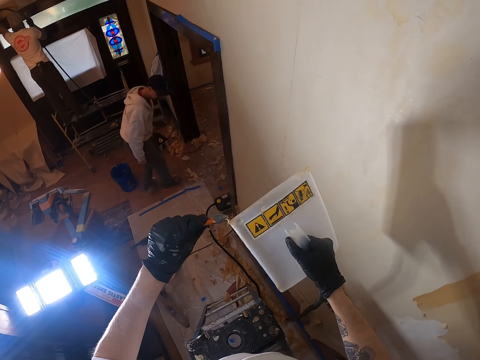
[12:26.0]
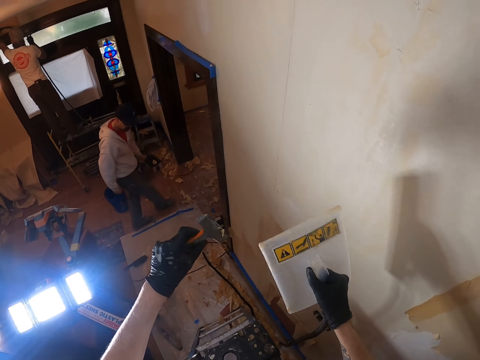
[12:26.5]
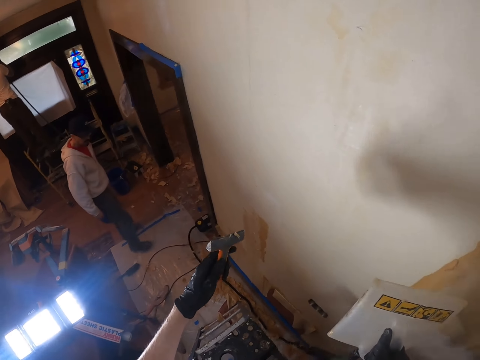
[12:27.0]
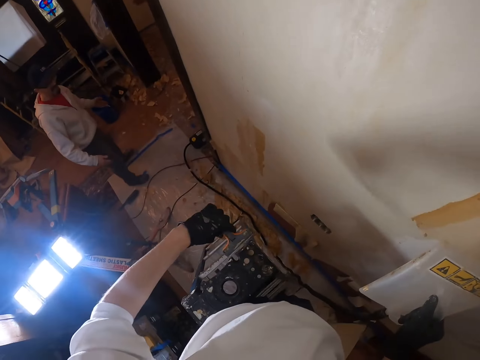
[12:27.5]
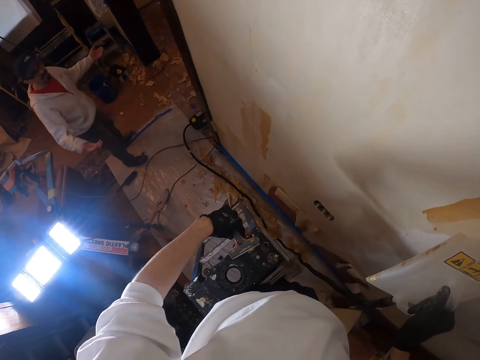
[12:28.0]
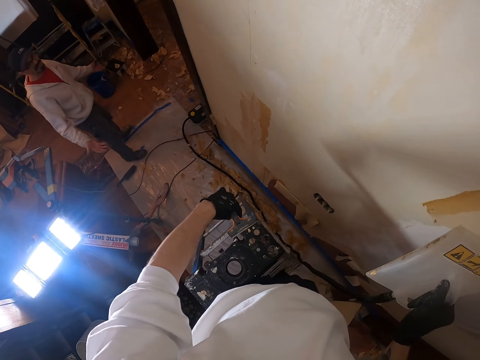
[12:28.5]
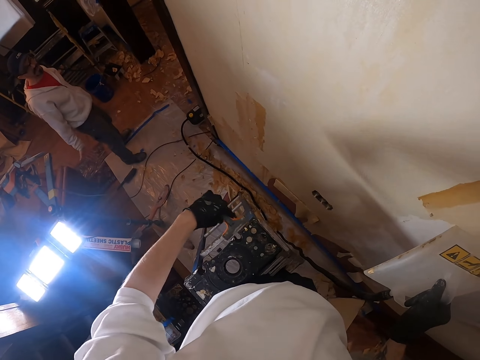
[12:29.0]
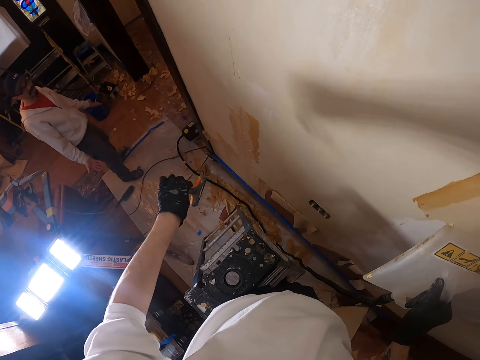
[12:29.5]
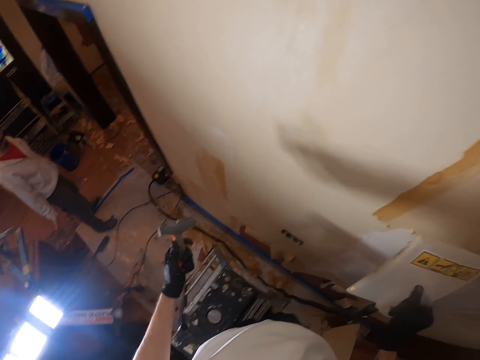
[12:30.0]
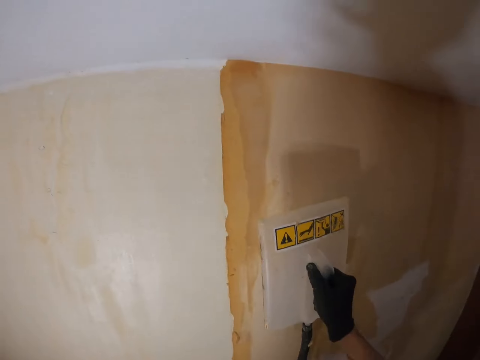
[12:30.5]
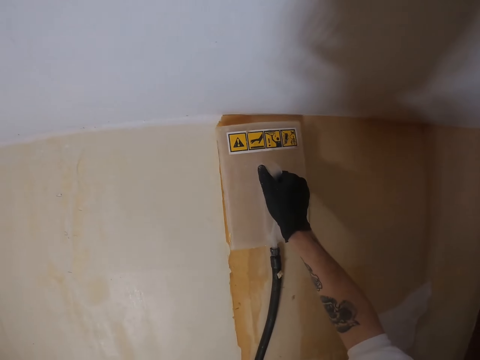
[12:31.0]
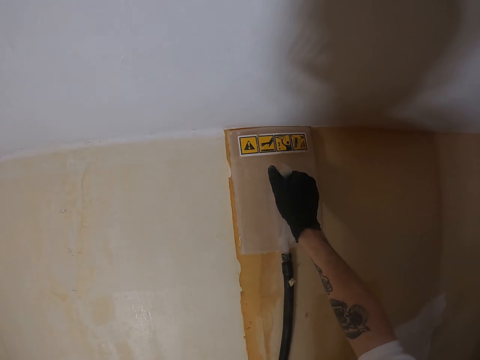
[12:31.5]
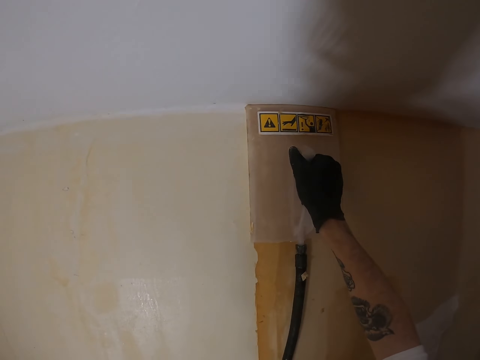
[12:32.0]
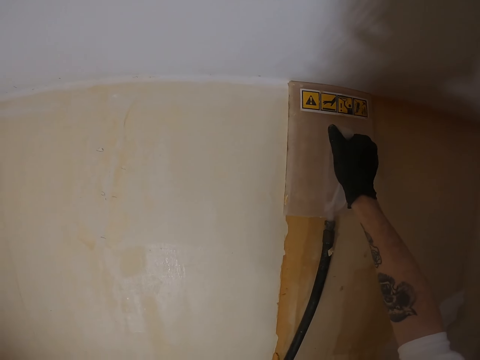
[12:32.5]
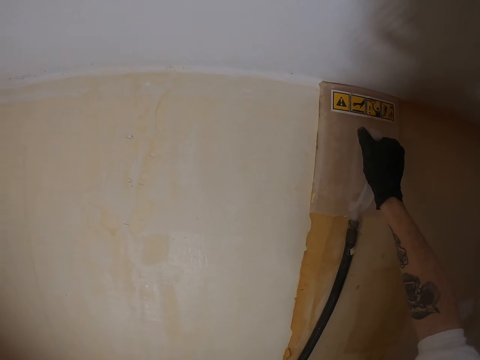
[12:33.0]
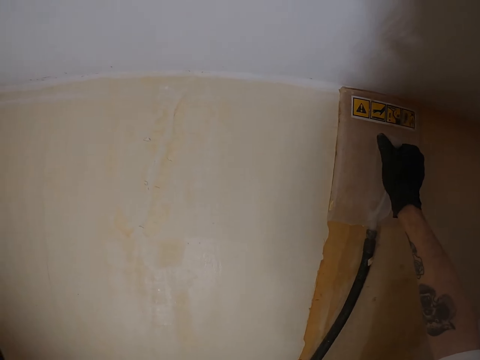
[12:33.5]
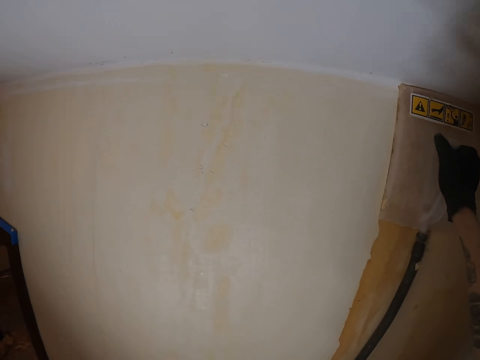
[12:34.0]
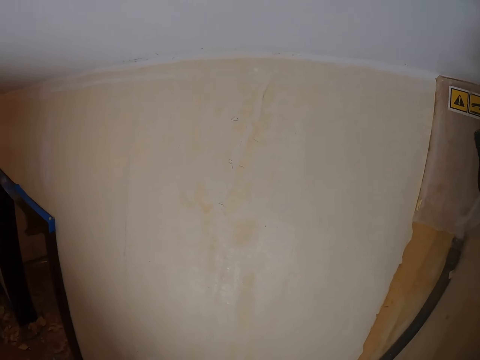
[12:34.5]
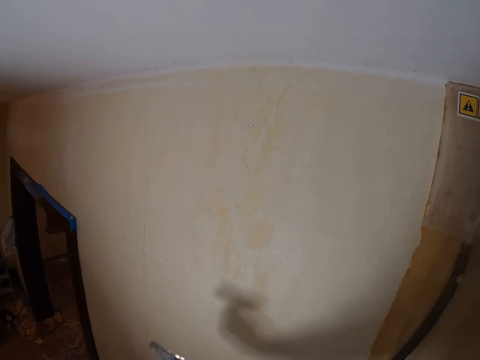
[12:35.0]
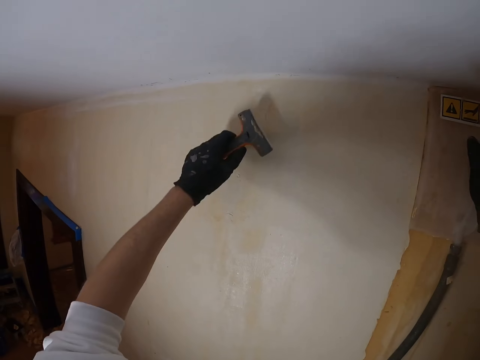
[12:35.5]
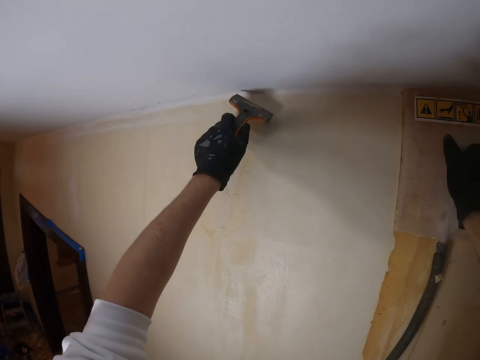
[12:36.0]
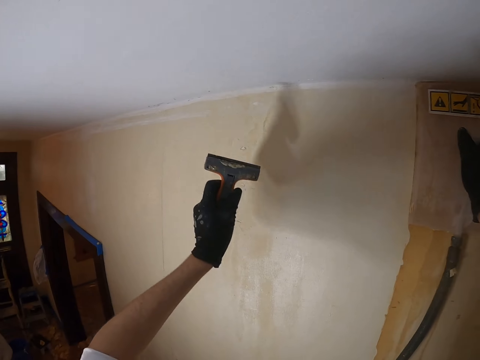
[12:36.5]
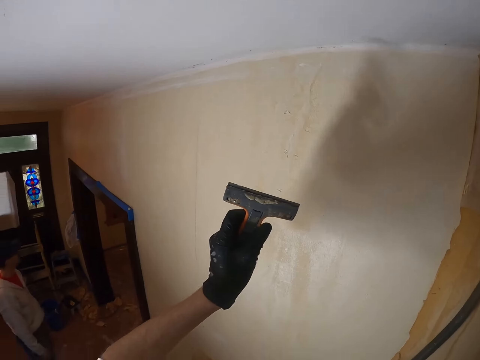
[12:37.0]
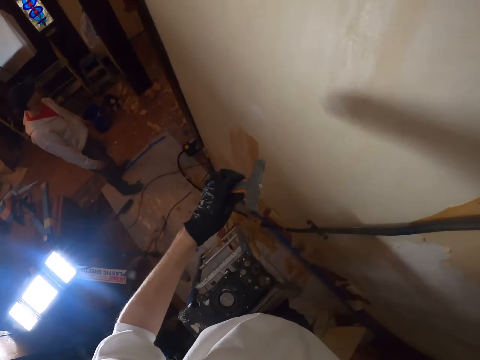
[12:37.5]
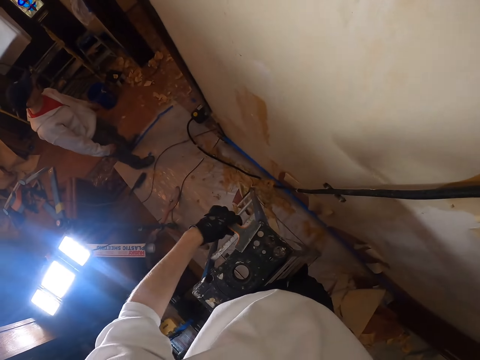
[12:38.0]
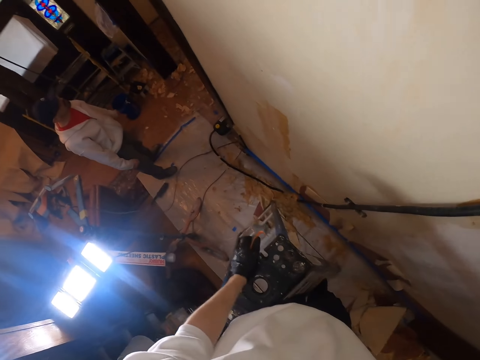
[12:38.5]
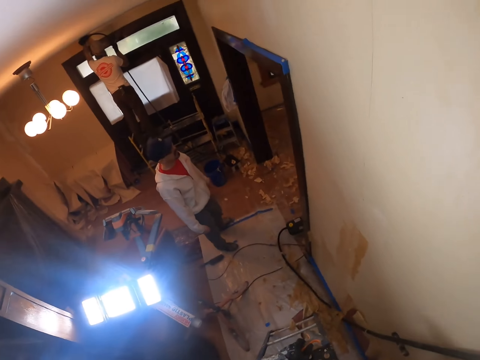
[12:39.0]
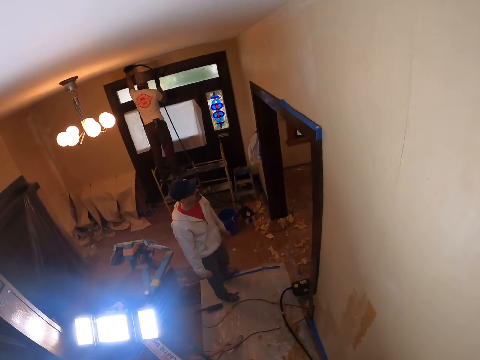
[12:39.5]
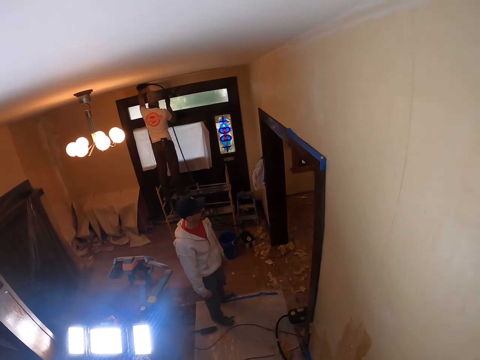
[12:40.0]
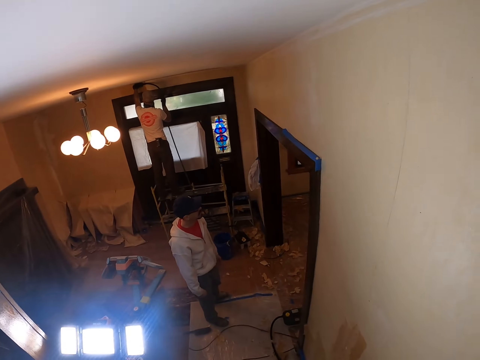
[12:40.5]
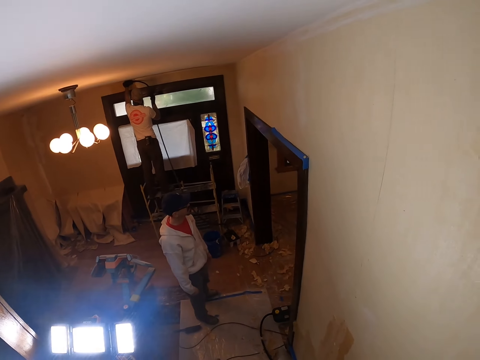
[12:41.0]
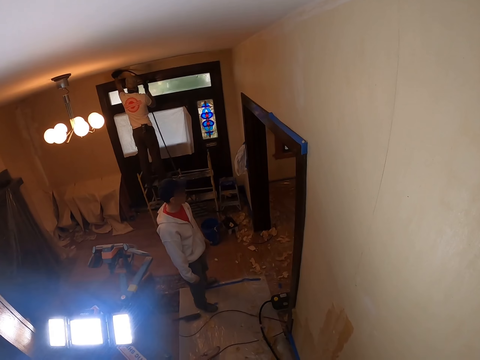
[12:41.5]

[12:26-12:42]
The camera wearer removes paint from the scraper with the plastic float. They turn the scraper. They move the left hand. They swing the left hand. A man converses with the camera wearer. The camera wearer applies something on the wall. They lift the plastic float. They place the plastic float on the wall. They move the plastic float. They look around. They remove paint on the wall. They lift the left hand. They pull back the left hand. They look at the scraper. They look around.

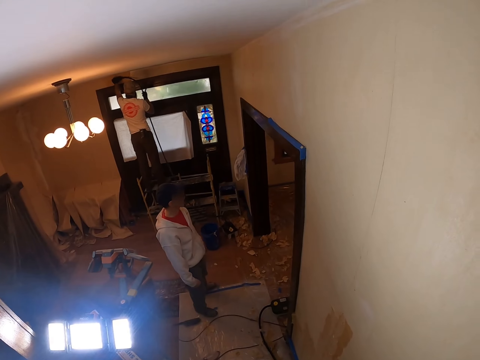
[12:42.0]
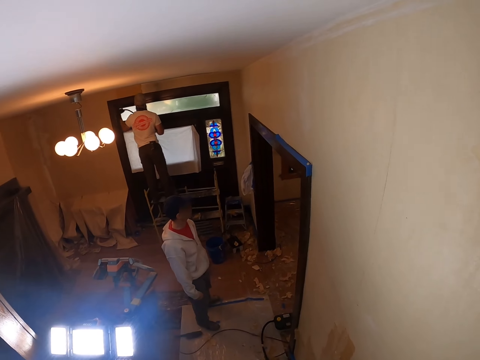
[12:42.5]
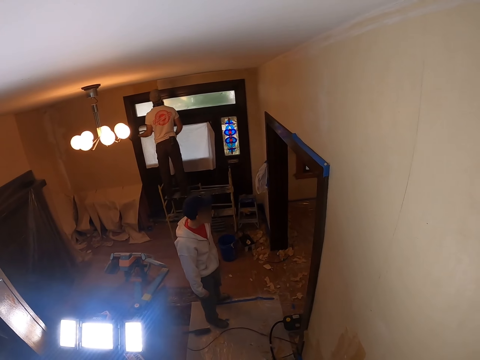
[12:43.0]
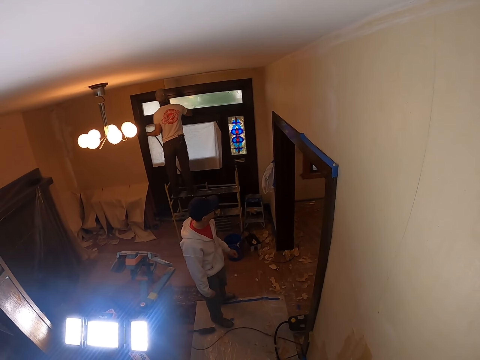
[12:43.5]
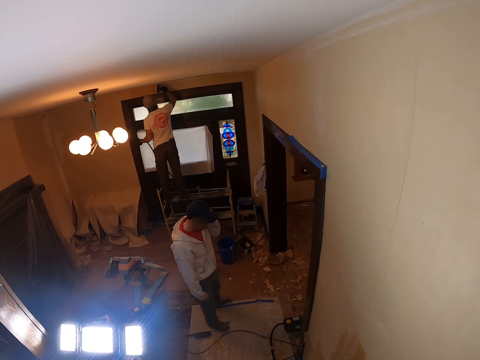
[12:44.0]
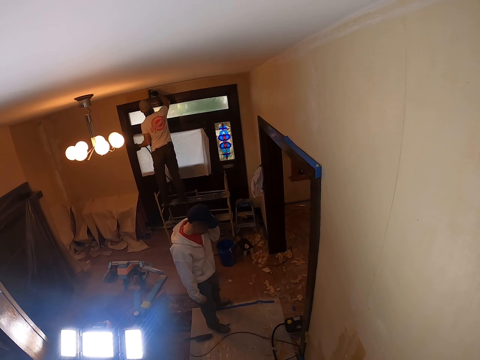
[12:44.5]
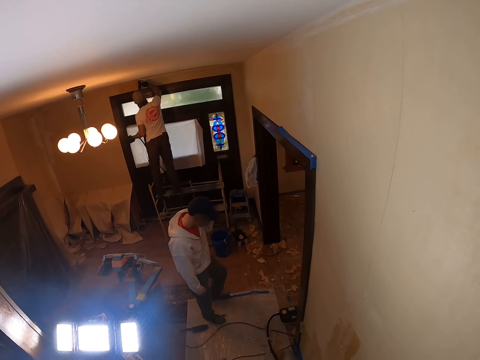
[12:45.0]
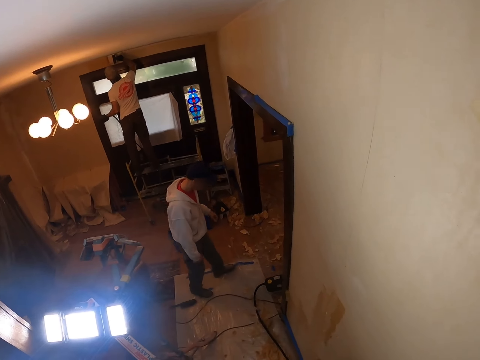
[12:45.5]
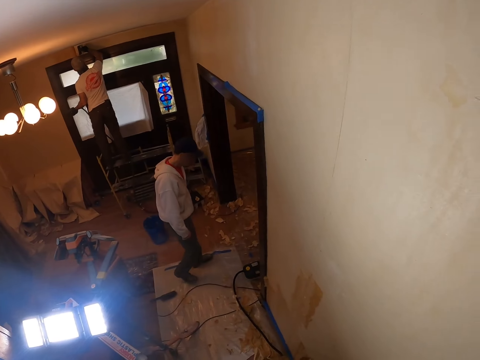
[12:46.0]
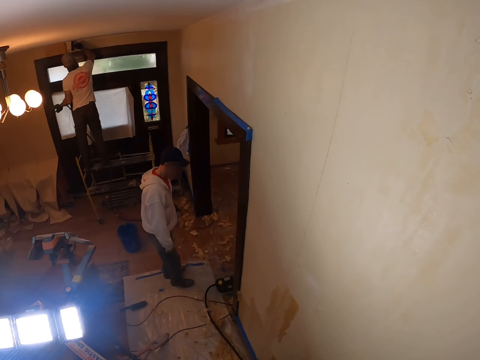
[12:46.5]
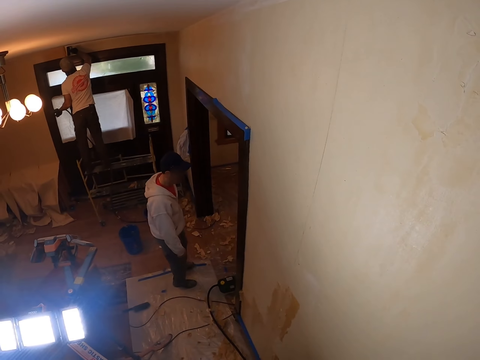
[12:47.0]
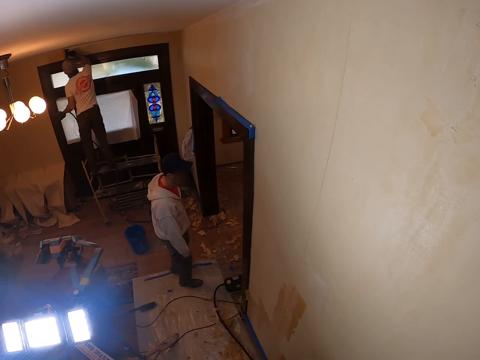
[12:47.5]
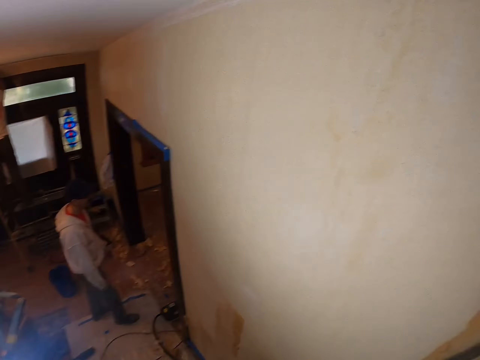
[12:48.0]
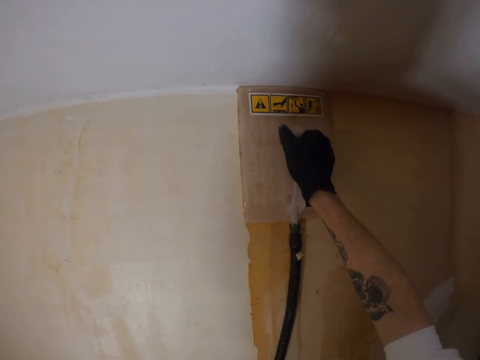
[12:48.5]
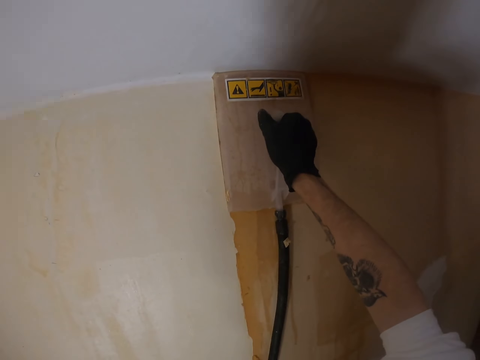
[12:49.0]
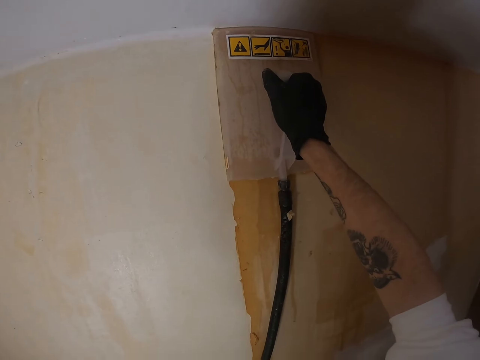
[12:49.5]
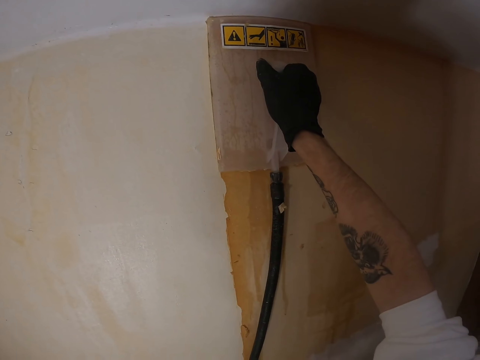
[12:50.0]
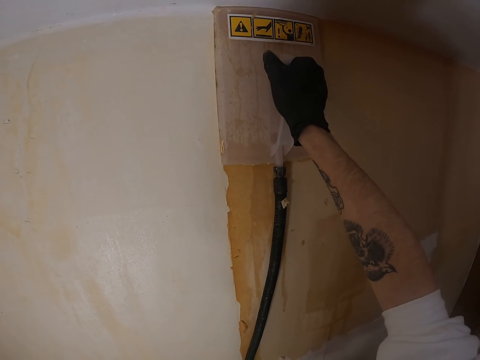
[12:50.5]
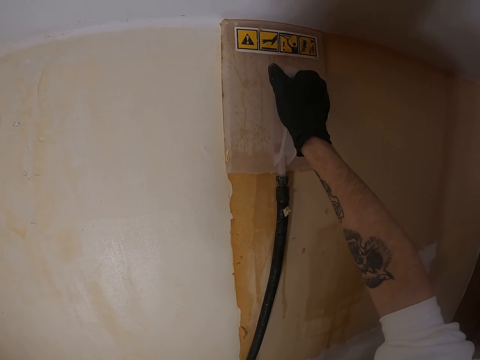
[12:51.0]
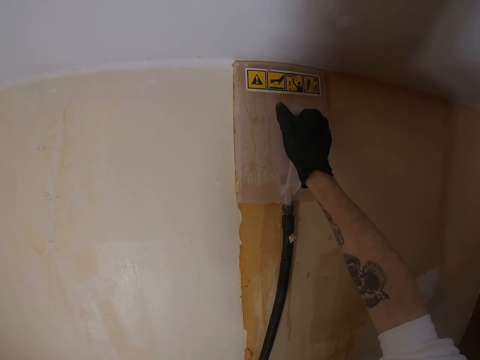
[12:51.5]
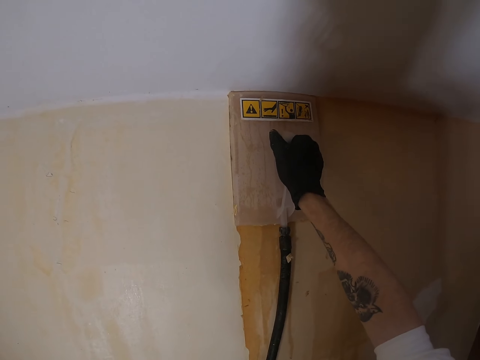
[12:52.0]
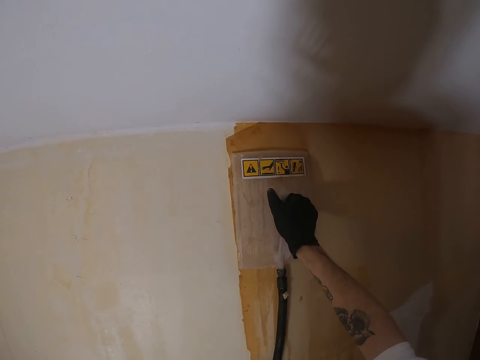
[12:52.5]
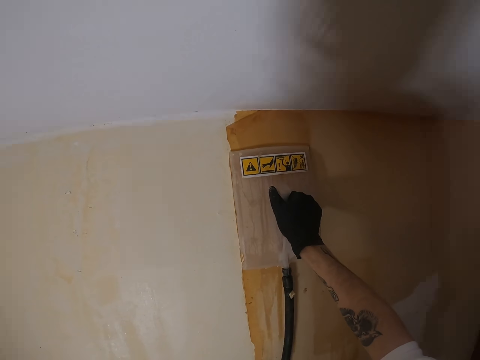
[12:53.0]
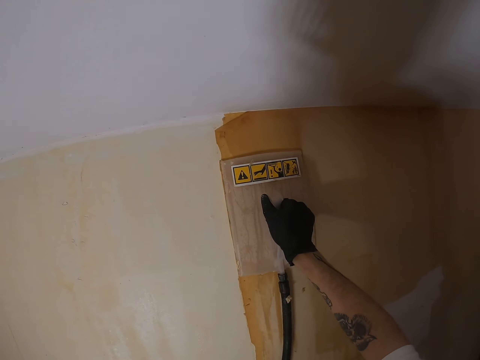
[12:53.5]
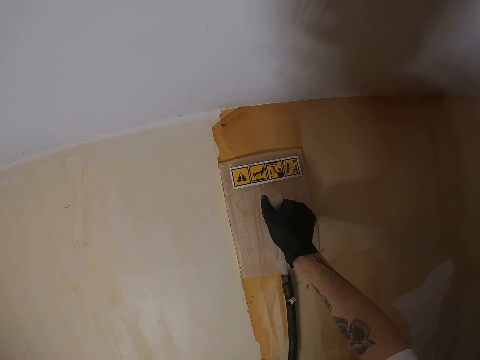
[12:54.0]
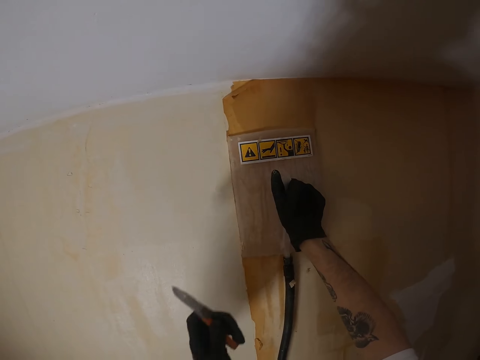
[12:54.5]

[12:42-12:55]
A man looks around. Another man pulls something. The camera wearer looks around. The other man lifts the left hand. The camera wearer looks around. The first man walks around. The other man paints the wall. The camera wearer looks around. They apply something on the wall. They move the plastic float.
